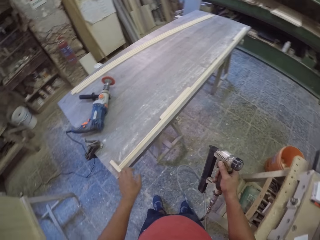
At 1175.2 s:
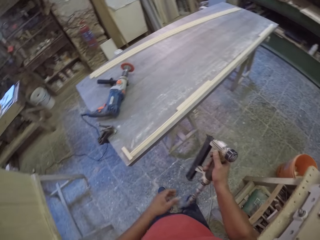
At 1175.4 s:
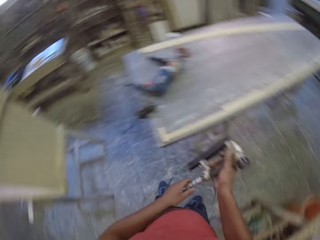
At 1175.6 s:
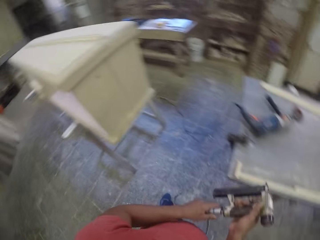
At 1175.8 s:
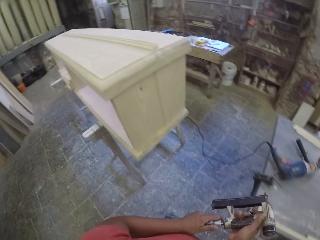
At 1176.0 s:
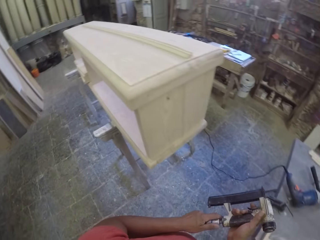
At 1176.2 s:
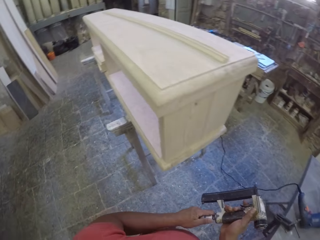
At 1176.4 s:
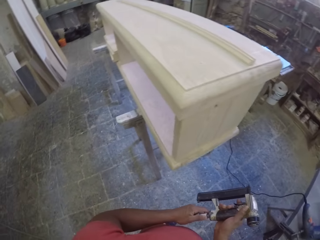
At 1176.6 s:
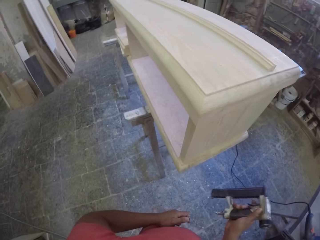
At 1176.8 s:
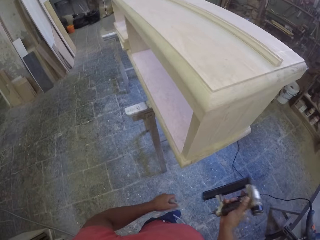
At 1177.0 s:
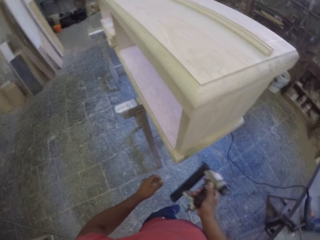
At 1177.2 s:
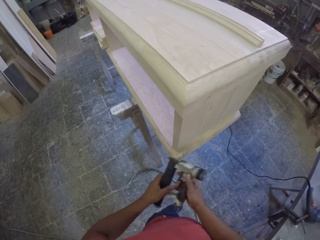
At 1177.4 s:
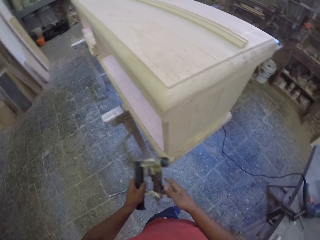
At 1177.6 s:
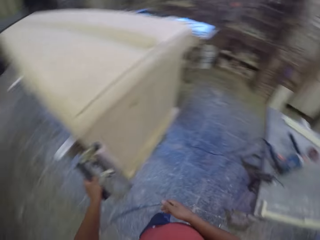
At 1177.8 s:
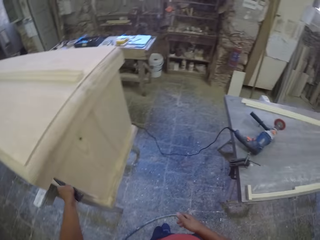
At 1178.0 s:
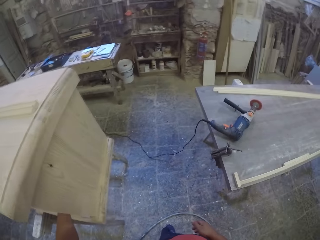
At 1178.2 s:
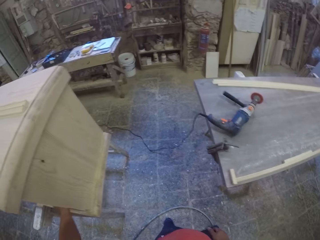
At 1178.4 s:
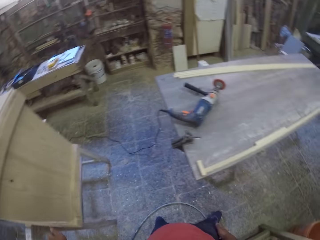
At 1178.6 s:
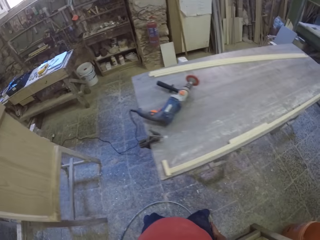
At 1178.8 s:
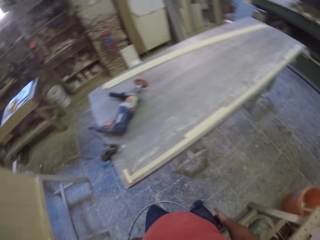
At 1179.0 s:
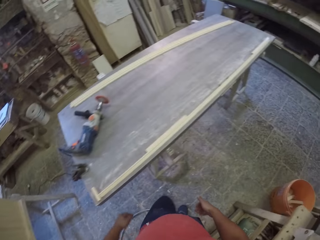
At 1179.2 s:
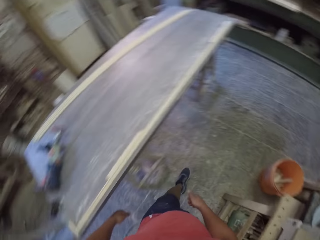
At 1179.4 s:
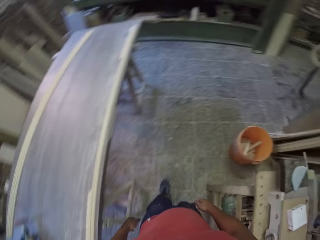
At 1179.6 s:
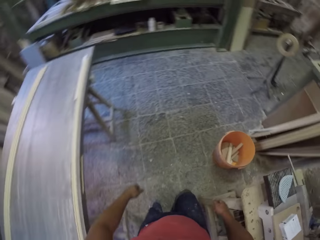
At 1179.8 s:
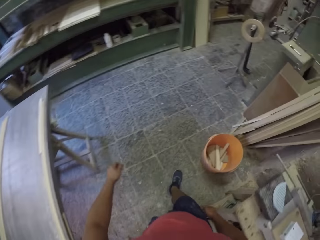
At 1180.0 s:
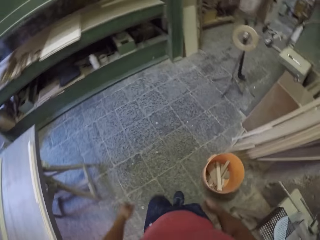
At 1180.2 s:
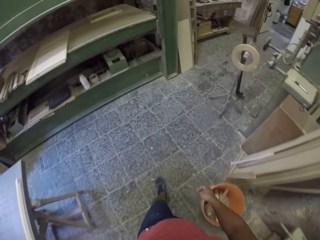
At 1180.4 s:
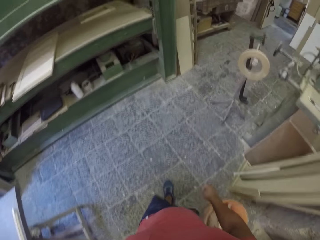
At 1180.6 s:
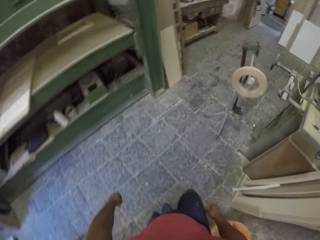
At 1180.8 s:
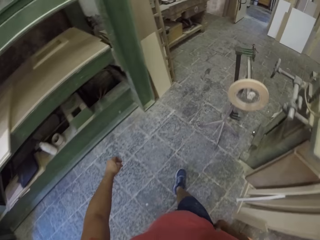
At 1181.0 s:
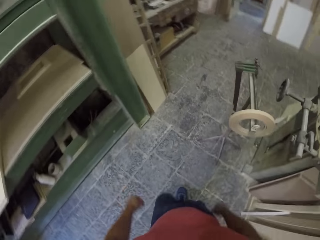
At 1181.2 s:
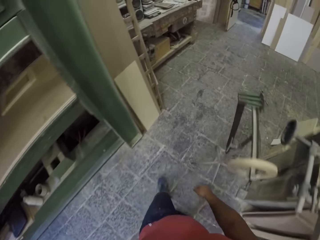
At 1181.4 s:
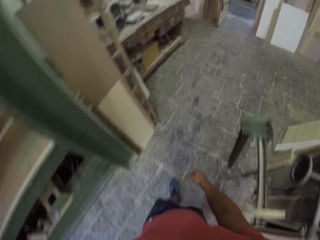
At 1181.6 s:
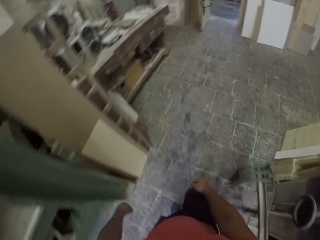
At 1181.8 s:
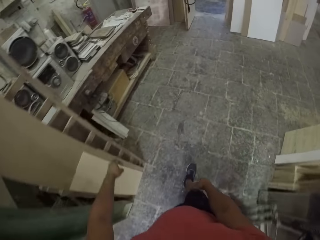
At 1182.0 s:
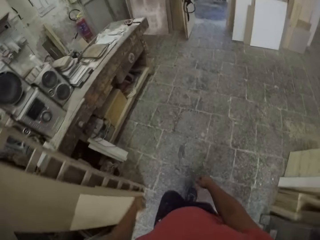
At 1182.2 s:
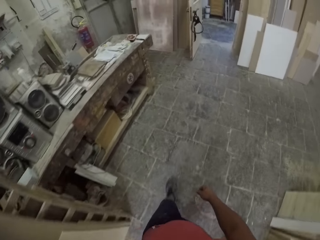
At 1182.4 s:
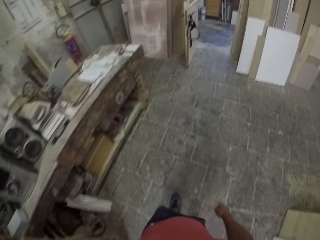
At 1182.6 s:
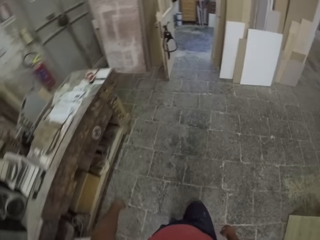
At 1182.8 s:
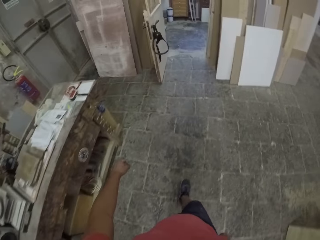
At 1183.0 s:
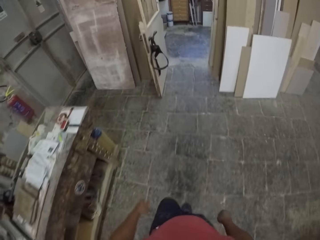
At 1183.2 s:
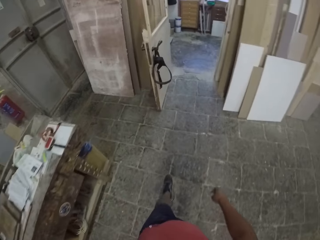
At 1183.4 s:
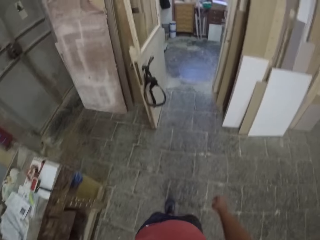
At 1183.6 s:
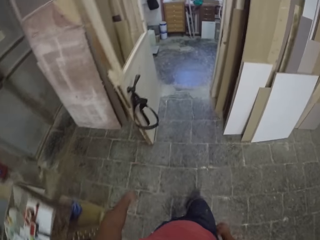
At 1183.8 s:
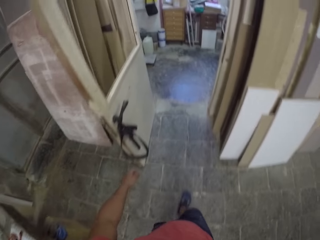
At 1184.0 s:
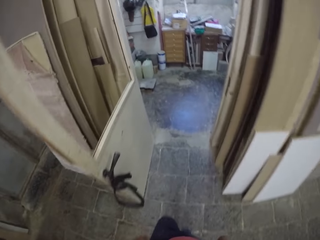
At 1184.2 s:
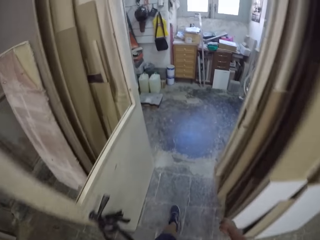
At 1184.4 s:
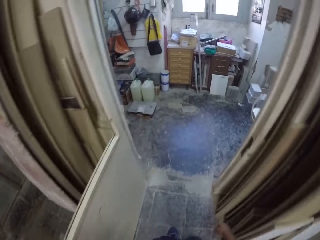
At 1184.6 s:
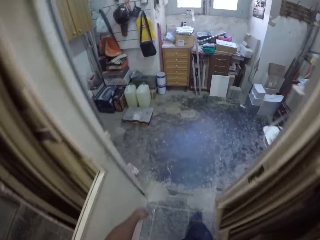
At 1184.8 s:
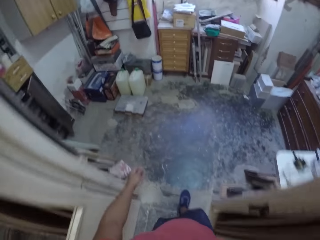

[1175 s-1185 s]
The camera wearer disconnects the wire from the electric nail gun. They place the electric nail gun on the table. They walk in the workshop.

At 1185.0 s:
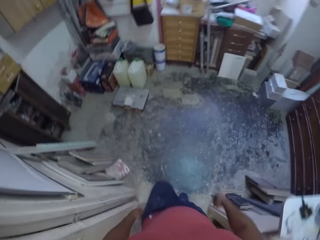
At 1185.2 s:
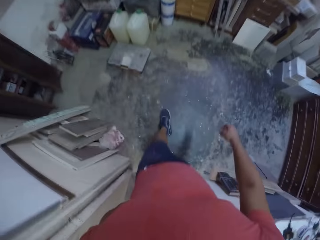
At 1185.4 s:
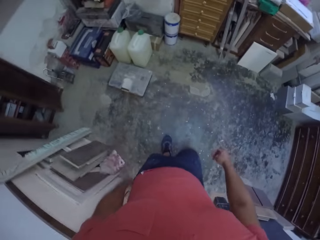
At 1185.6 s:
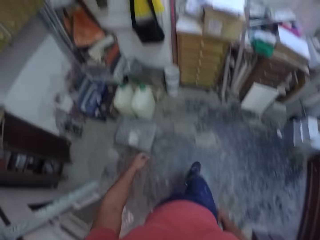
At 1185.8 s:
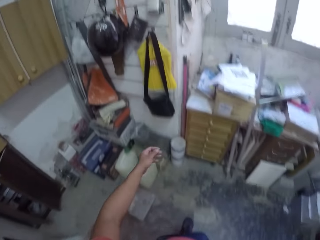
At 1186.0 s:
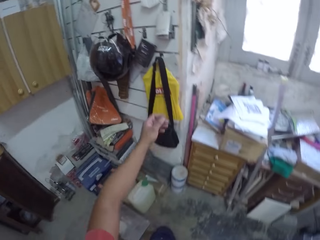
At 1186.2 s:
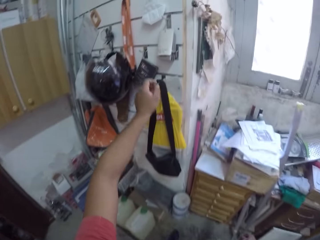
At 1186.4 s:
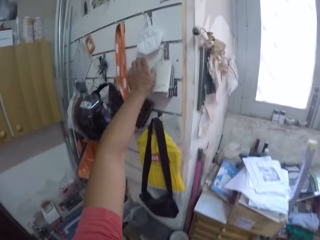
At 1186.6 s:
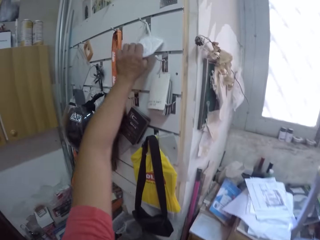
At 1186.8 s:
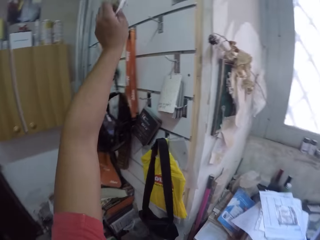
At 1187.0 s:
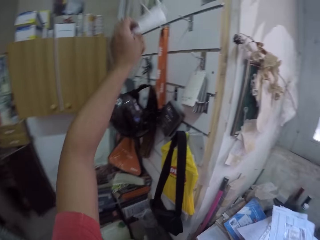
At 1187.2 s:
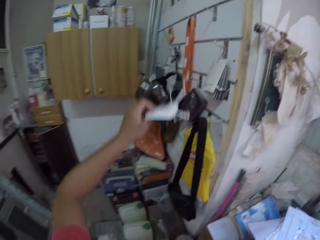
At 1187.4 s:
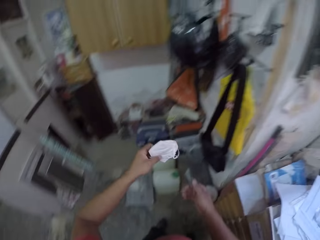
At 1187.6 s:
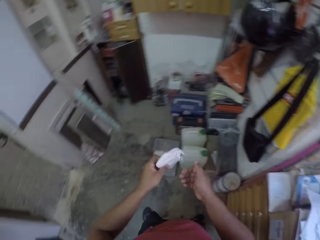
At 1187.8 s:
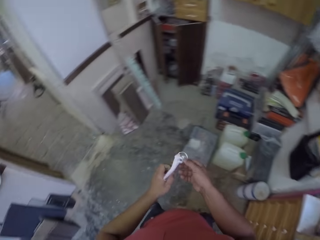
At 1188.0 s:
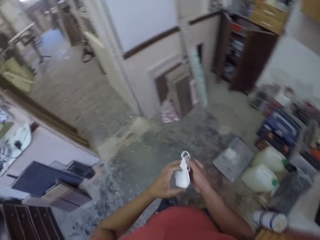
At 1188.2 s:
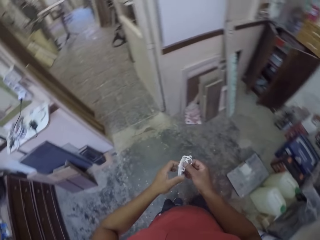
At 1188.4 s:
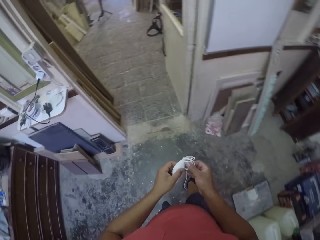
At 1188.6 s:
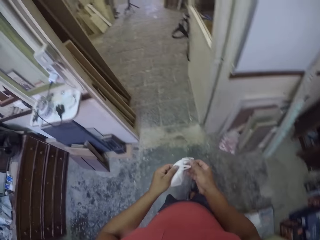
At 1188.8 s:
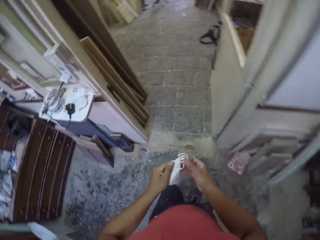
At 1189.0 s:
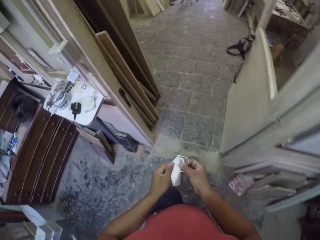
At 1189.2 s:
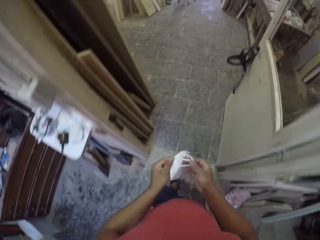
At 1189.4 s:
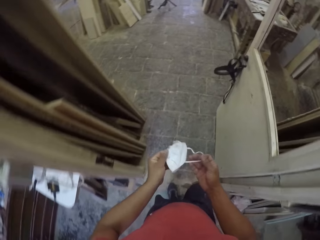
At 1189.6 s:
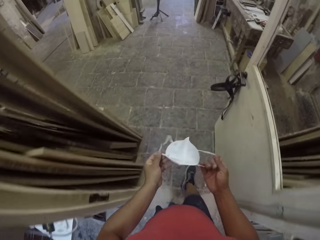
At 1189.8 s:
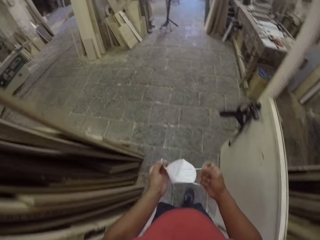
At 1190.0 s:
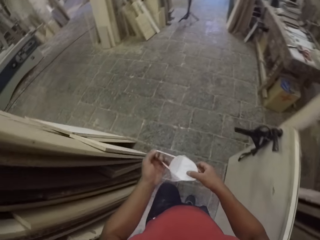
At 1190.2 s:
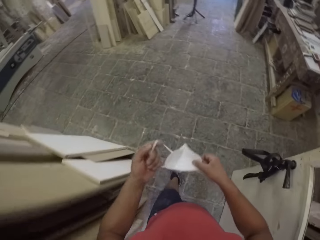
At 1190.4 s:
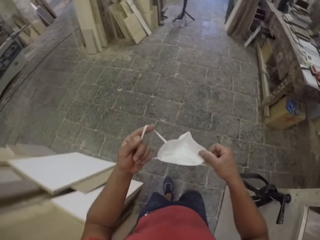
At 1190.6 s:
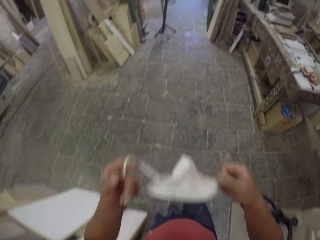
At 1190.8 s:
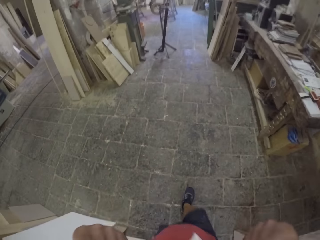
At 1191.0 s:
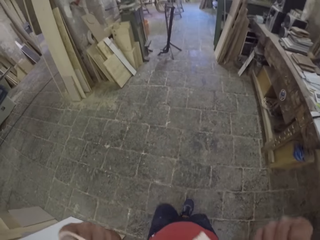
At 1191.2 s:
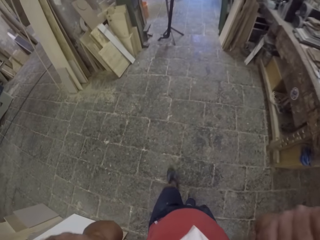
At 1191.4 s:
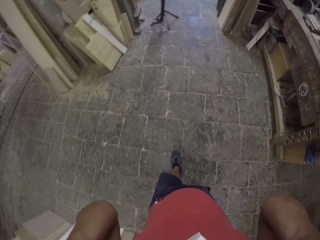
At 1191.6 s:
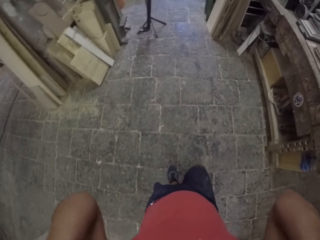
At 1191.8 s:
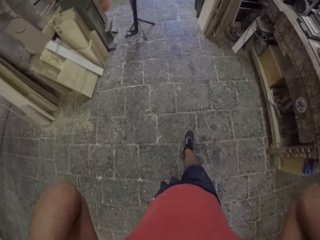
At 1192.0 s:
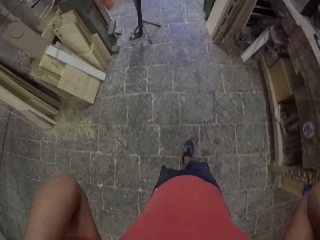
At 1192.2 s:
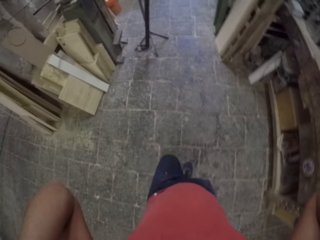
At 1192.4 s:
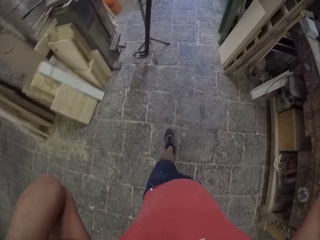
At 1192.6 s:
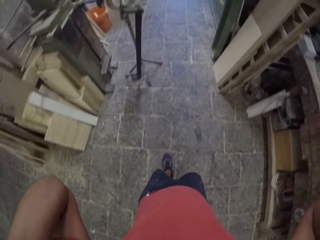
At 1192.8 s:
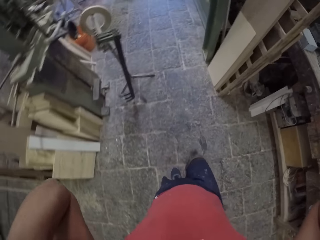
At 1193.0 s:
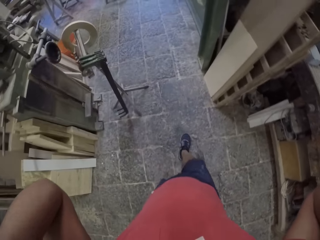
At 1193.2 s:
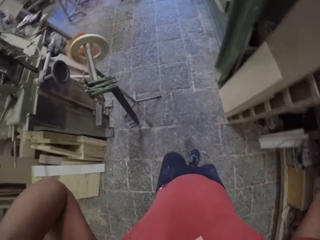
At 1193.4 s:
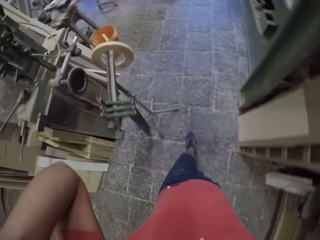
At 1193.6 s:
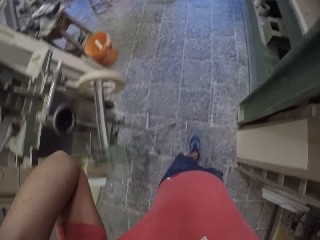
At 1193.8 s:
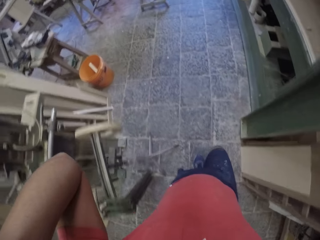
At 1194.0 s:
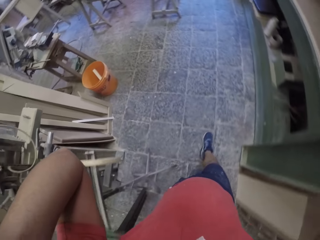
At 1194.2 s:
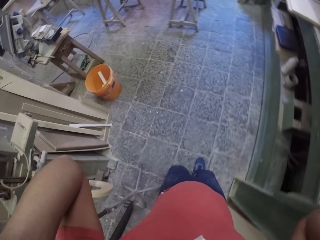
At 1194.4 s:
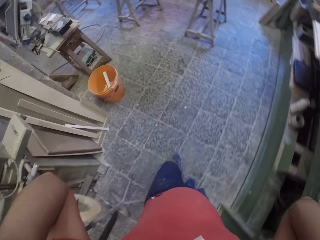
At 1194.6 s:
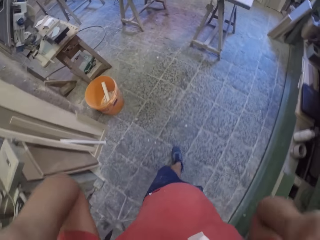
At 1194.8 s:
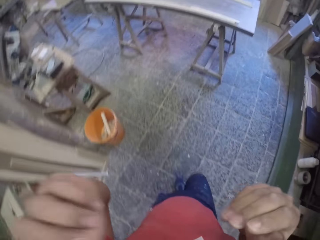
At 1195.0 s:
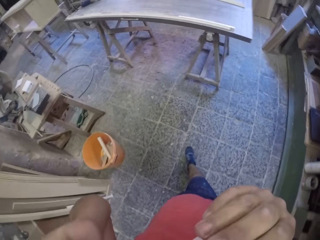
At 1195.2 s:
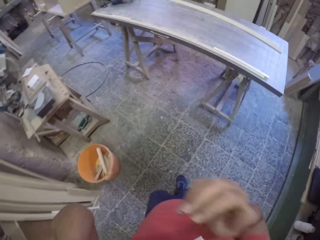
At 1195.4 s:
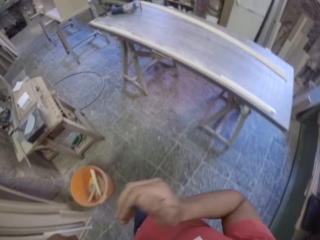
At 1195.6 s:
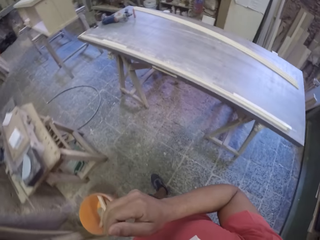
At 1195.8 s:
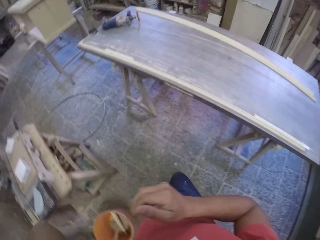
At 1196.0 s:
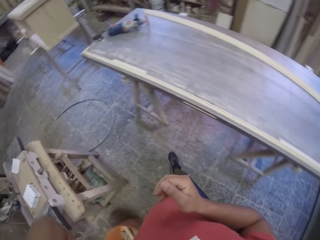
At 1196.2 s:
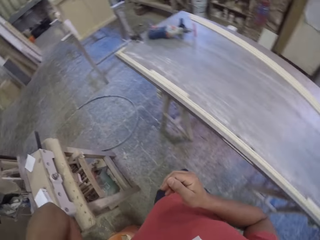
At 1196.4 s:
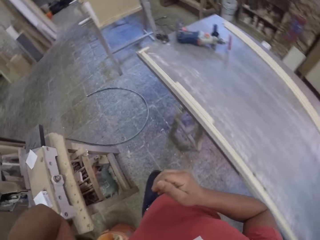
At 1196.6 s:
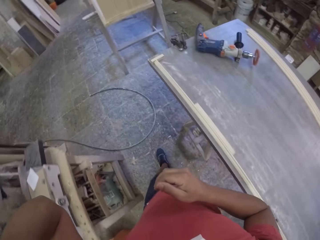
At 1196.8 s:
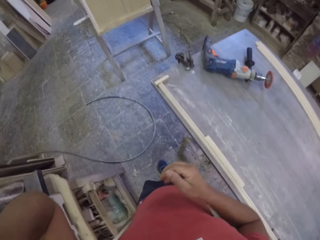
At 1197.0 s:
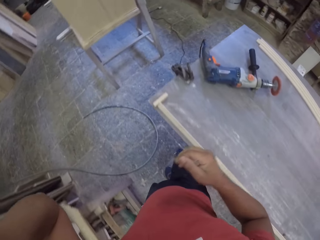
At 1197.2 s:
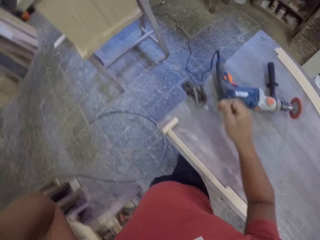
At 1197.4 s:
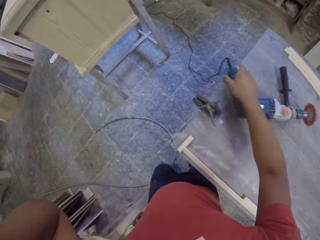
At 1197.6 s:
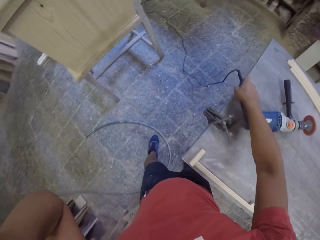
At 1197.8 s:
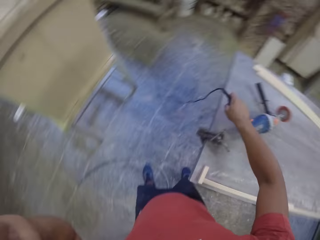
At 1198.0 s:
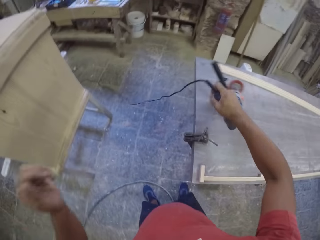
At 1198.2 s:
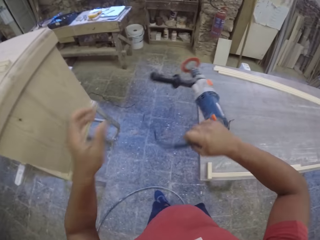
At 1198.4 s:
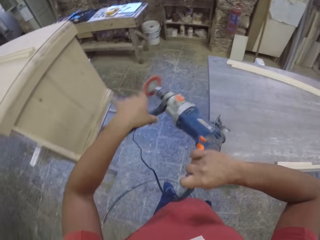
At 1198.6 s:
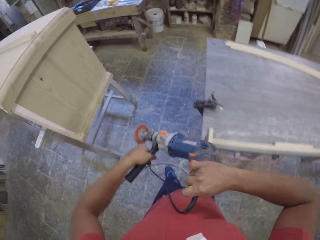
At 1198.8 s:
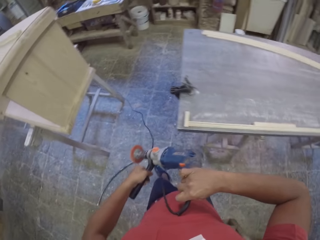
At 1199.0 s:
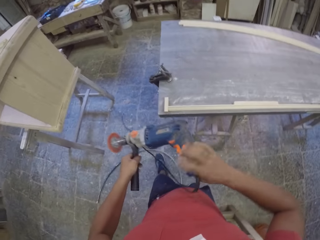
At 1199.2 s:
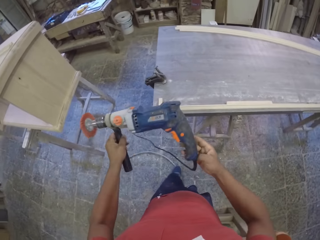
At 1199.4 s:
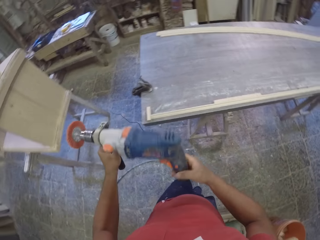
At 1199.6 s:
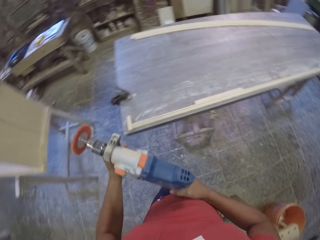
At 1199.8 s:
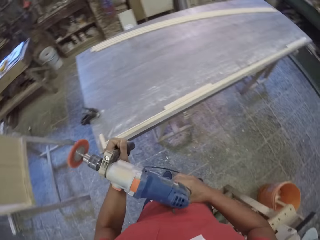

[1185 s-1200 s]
The camera wearer picks up a mask from the hook. They touch the mask. They walk in the workshop. They cough. They put on the mask. They walk in the workshop. They pick up the wood softener machine from the table.
